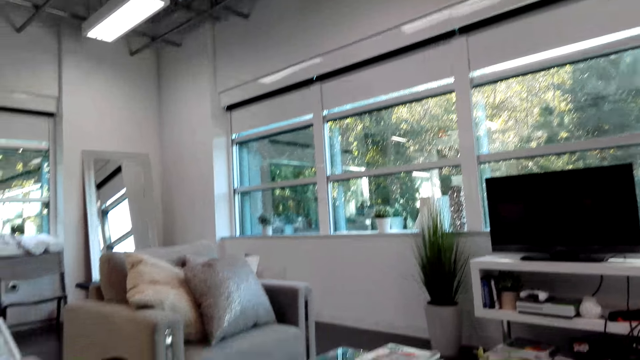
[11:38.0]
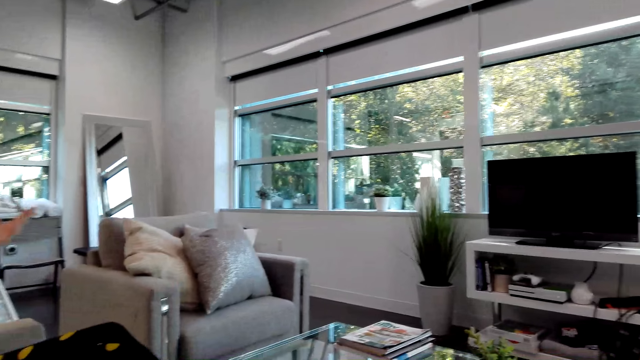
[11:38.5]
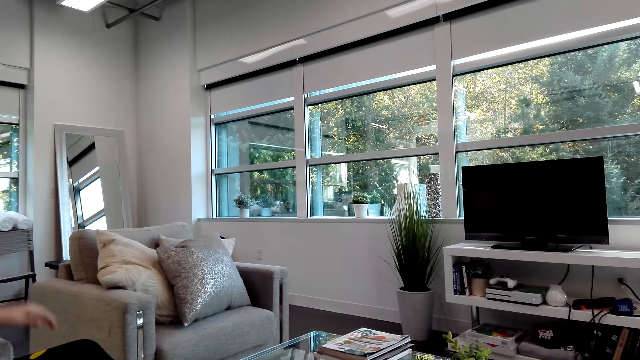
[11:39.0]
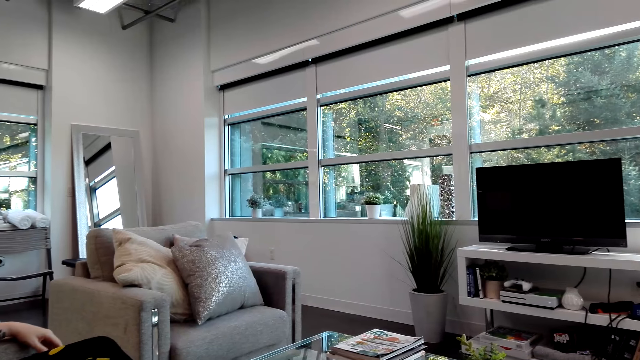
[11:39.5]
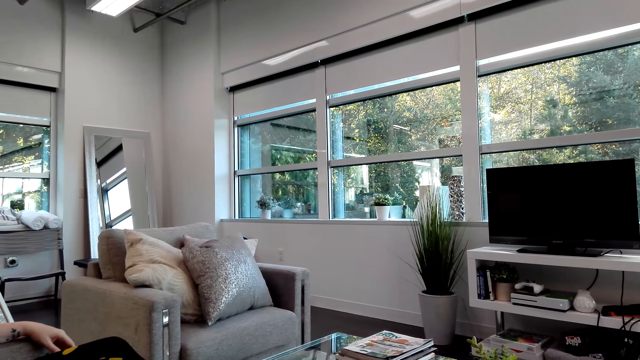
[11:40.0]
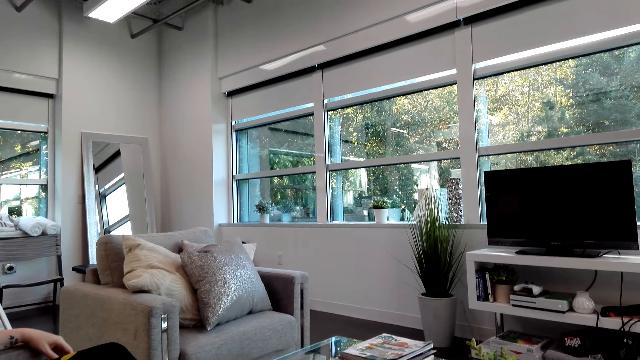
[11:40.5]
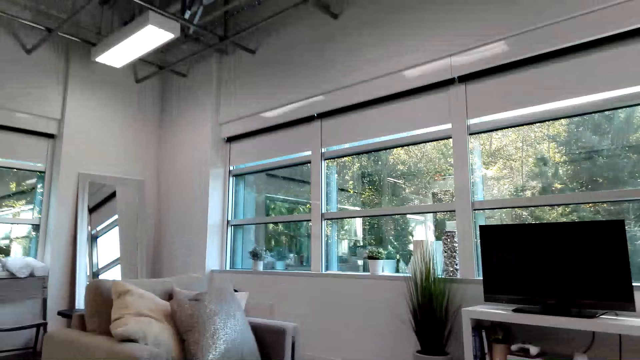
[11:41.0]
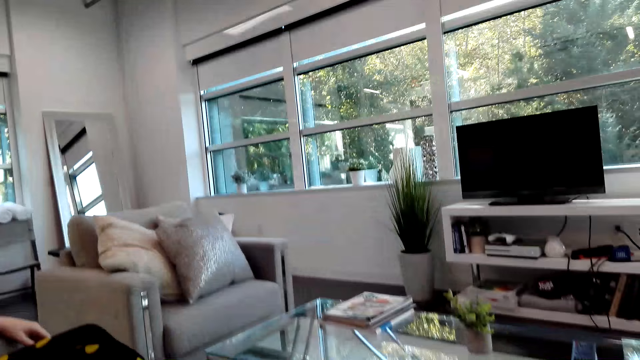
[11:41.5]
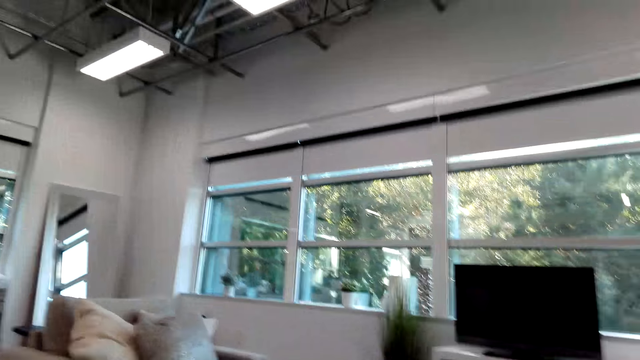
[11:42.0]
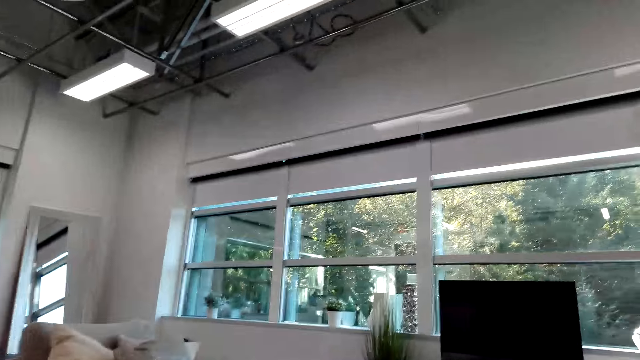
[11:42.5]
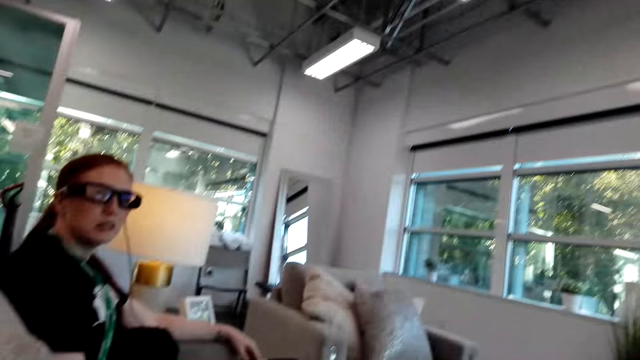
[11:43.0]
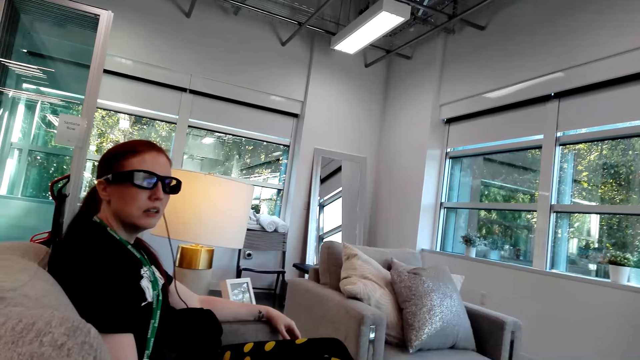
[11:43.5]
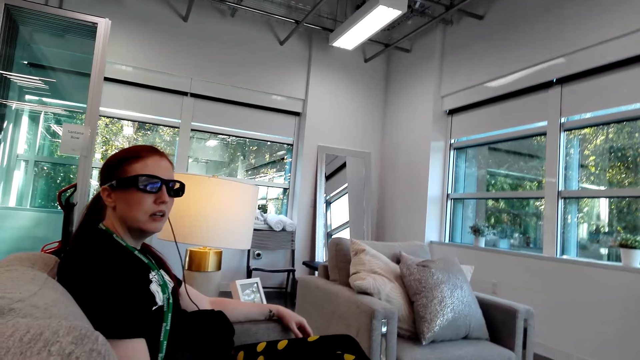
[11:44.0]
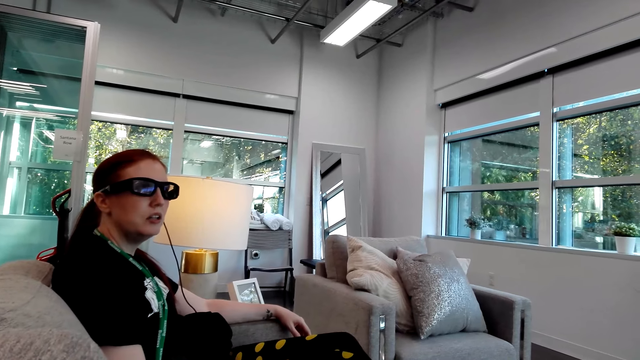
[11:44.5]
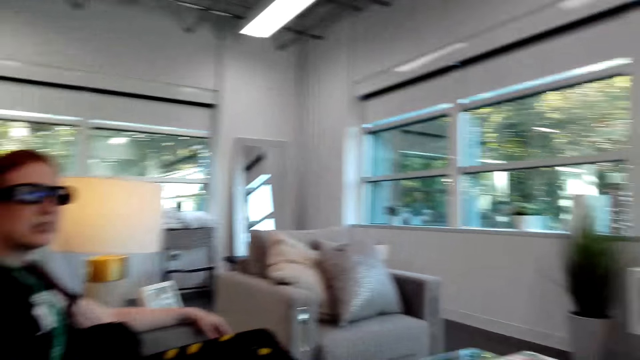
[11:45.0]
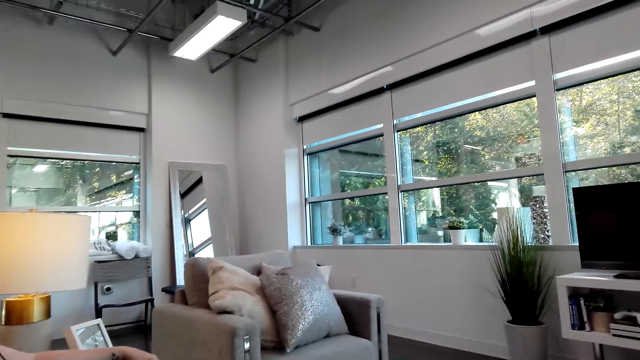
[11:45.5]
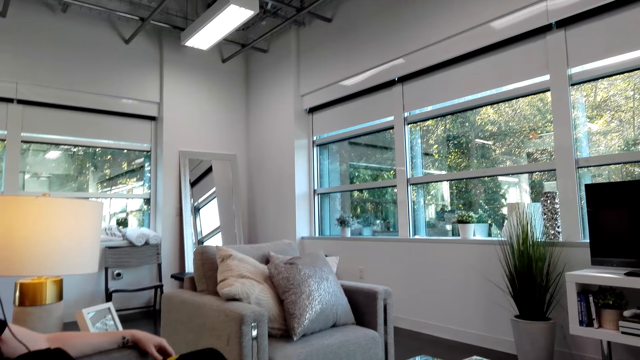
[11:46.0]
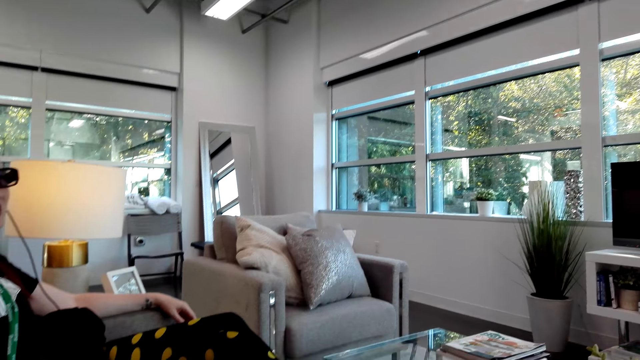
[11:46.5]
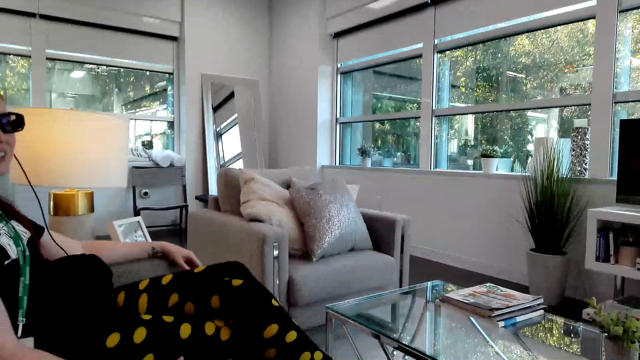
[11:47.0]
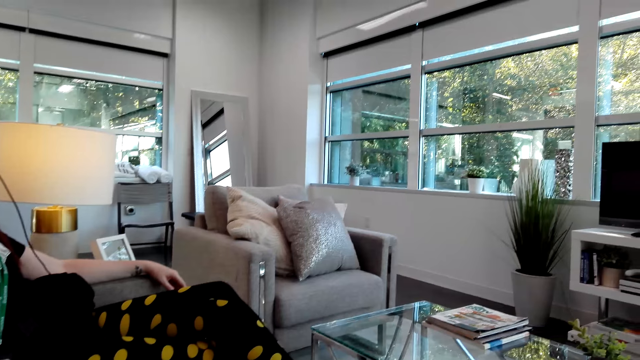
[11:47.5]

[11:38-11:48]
A person talks to the camera wearer.

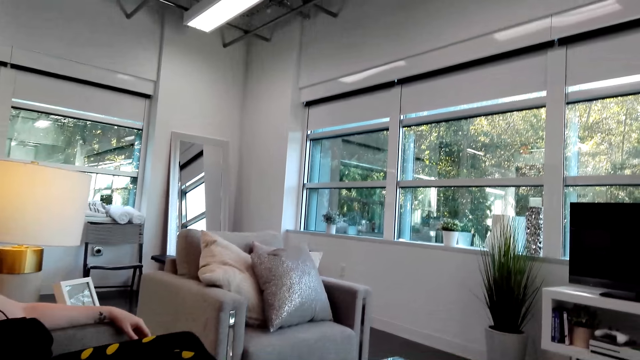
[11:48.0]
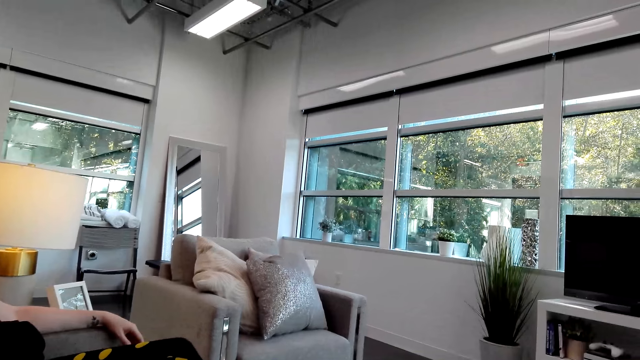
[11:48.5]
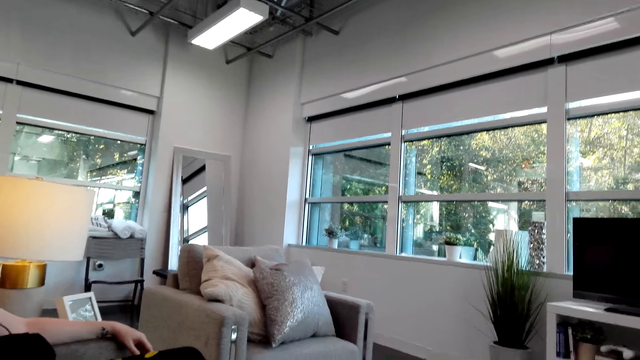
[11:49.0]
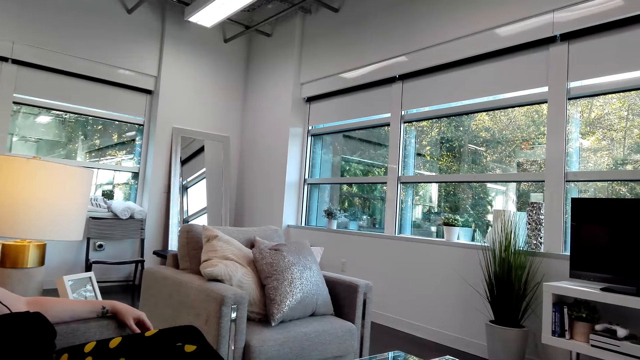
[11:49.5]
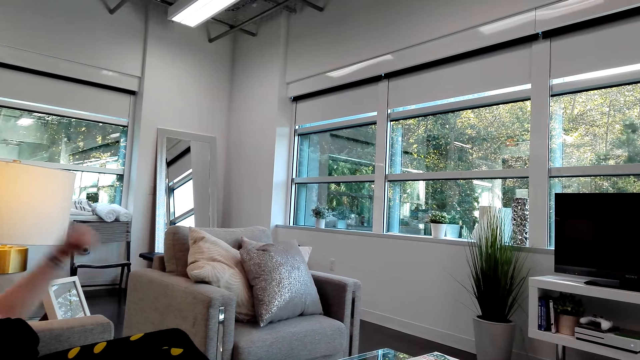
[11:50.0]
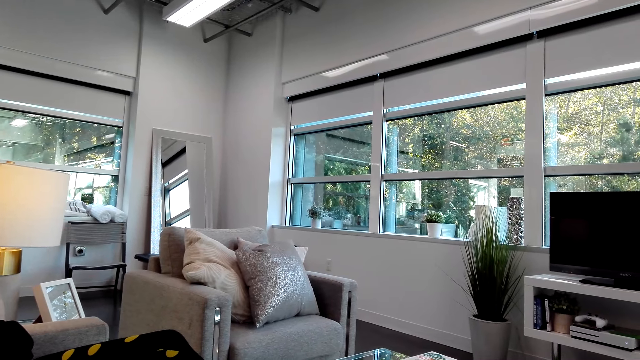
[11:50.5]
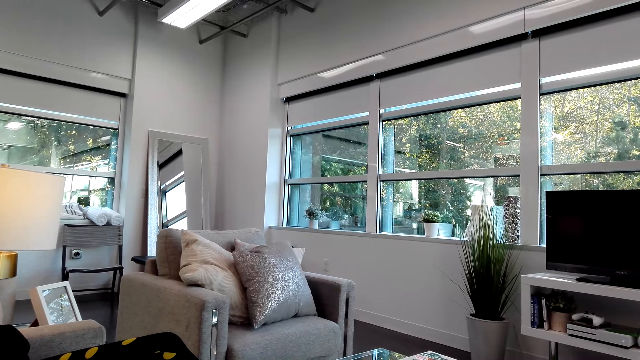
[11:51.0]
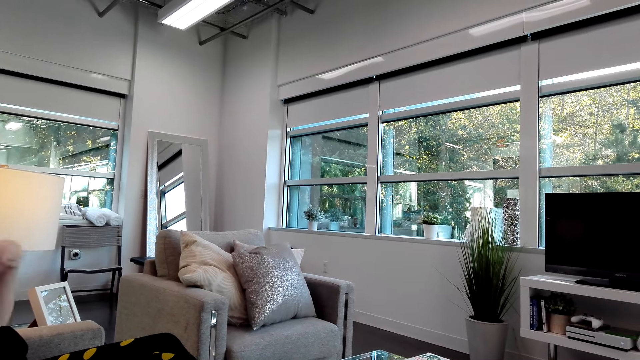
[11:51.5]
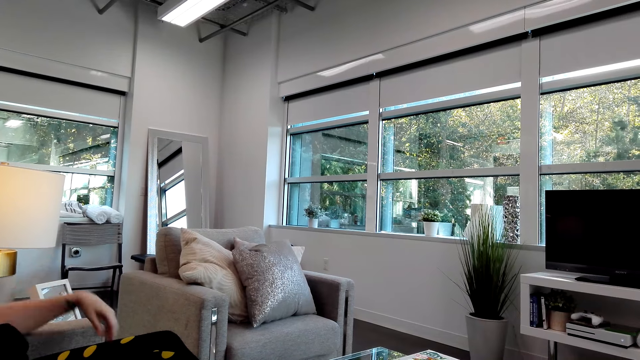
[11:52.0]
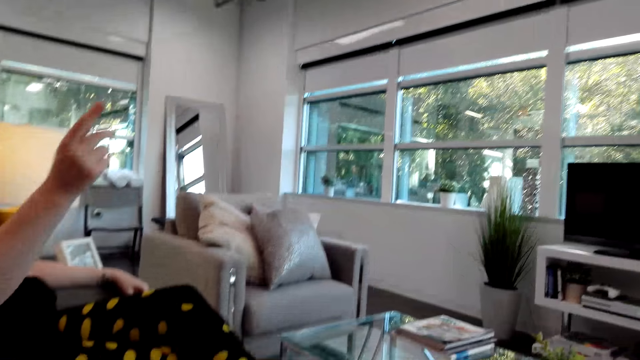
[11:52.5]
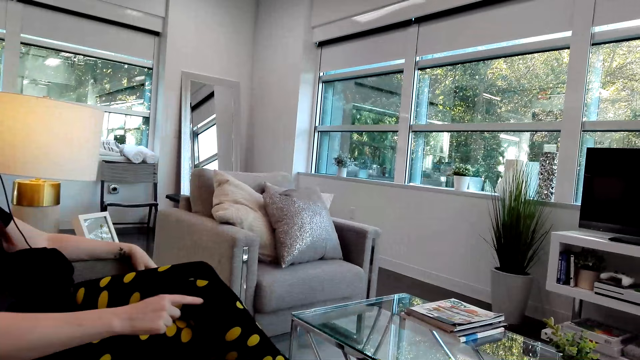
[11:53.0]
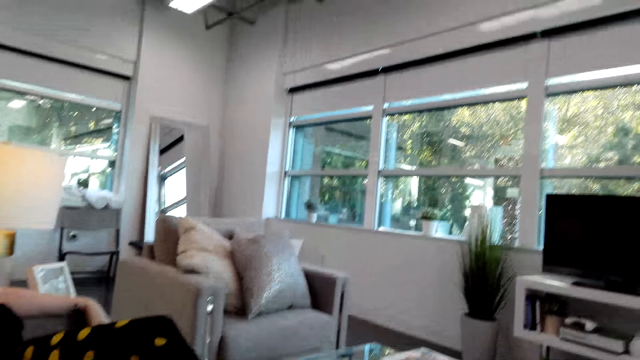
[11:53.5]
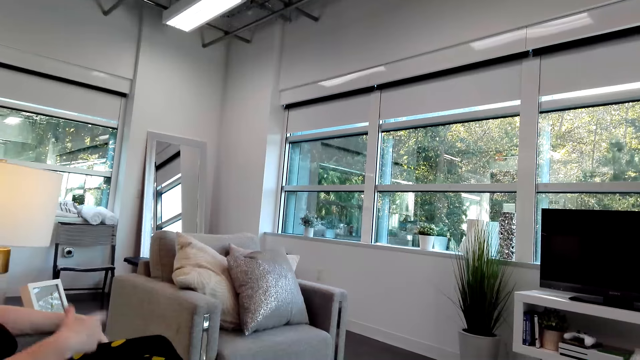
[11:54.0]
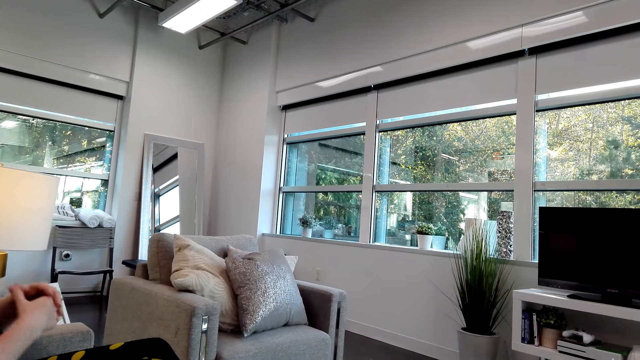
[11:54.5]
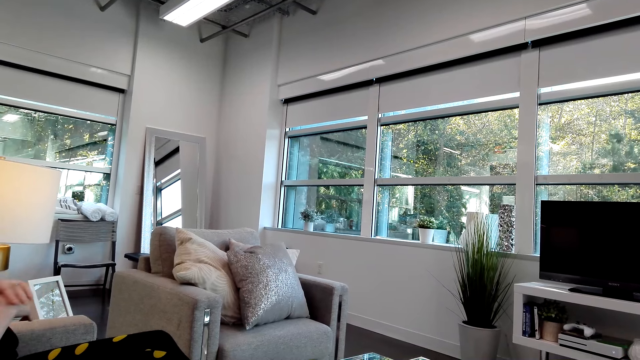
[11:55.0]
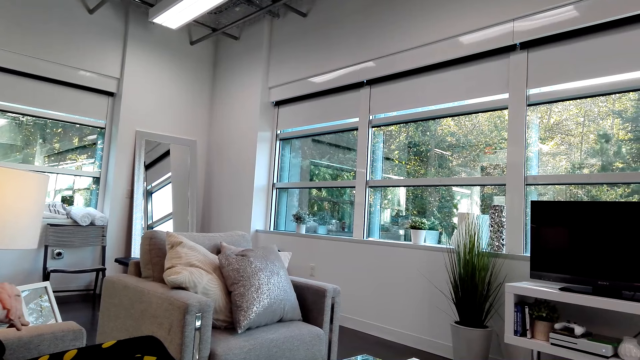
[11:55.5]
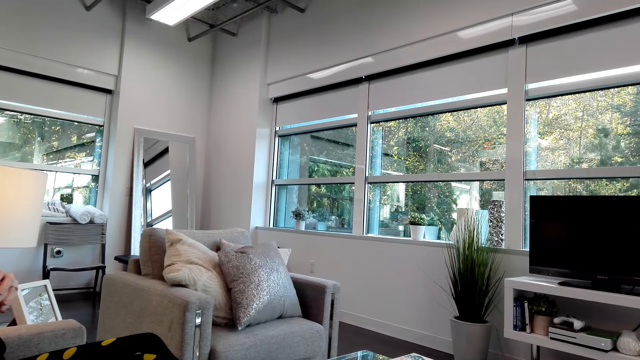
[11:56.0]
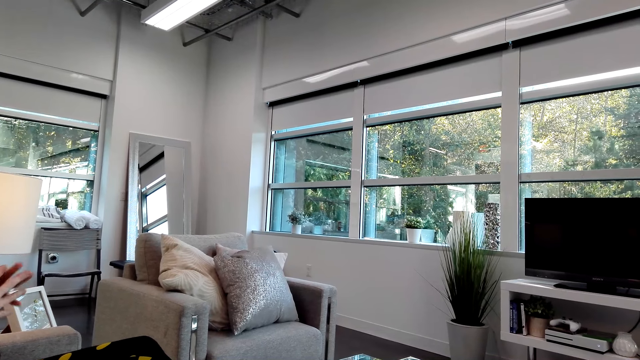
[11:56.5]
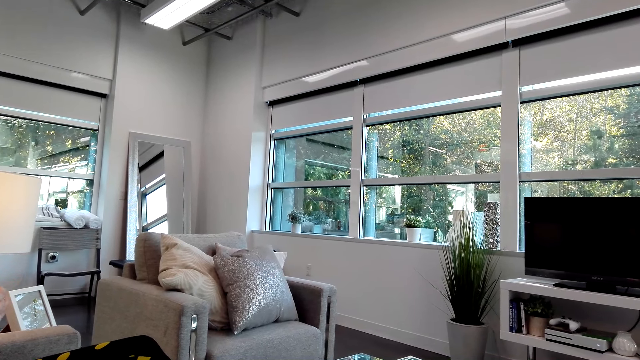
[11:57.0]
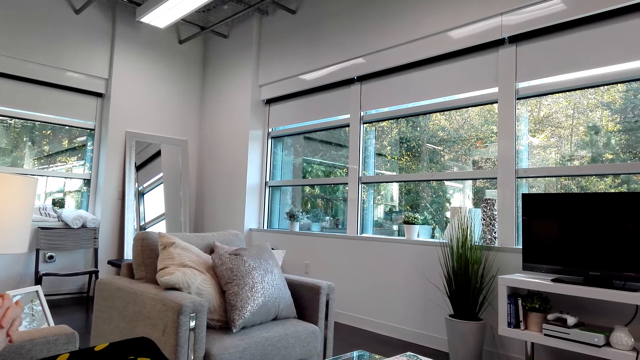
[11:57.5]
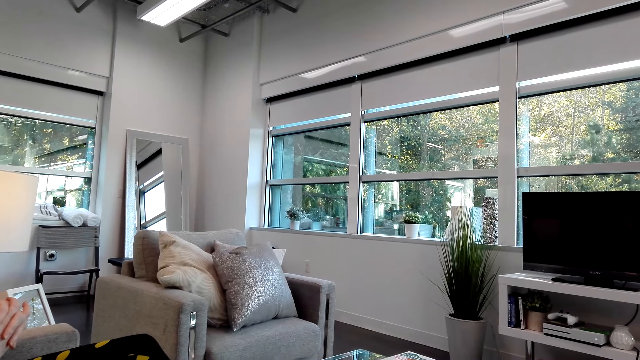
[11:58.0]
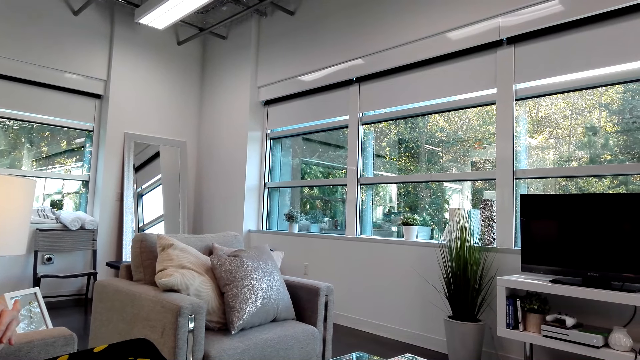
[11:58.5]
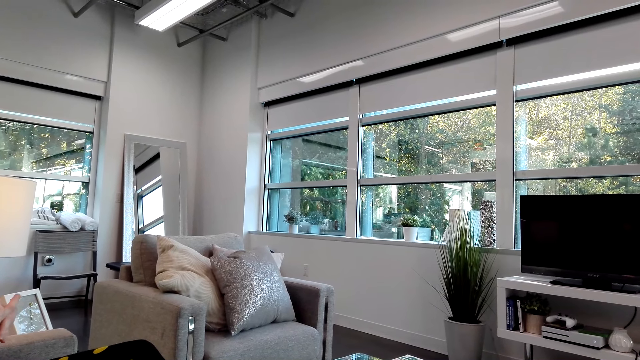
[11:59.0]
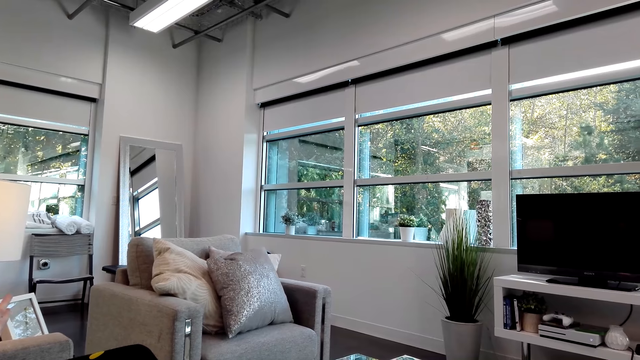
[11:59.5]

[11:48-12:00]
The person moves the left arm, moves the right arm and puts both hands together.
